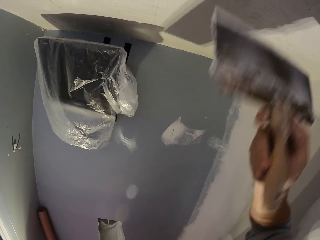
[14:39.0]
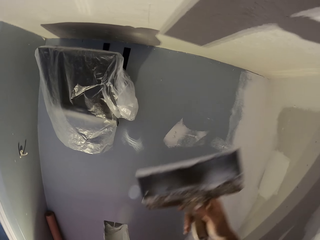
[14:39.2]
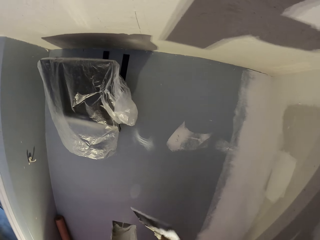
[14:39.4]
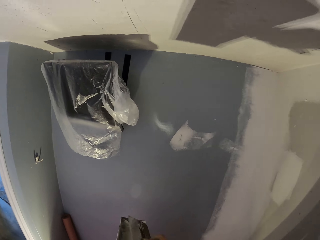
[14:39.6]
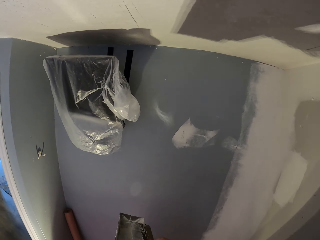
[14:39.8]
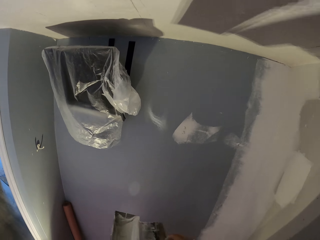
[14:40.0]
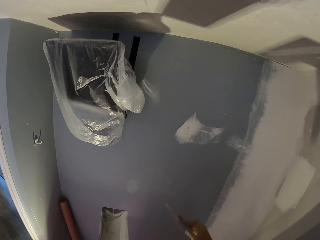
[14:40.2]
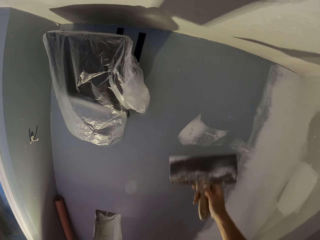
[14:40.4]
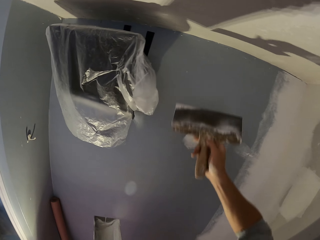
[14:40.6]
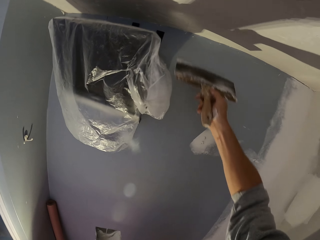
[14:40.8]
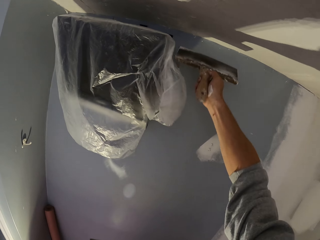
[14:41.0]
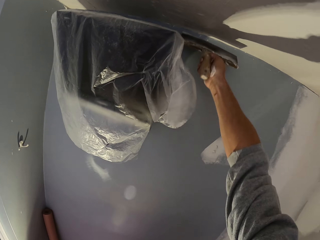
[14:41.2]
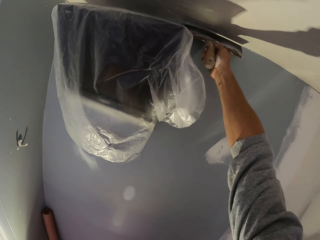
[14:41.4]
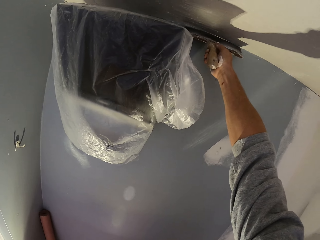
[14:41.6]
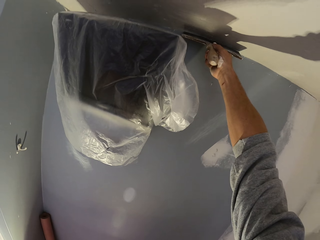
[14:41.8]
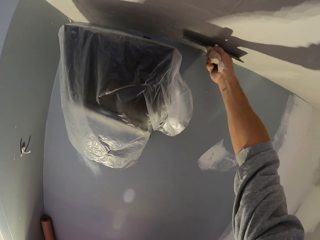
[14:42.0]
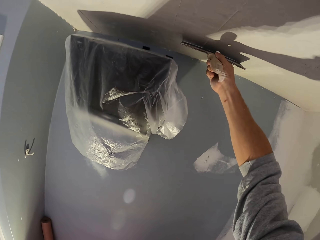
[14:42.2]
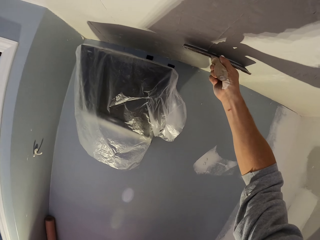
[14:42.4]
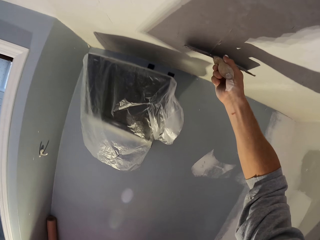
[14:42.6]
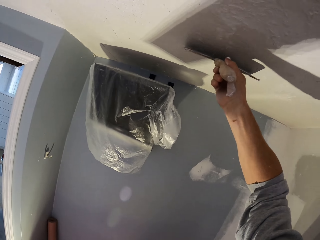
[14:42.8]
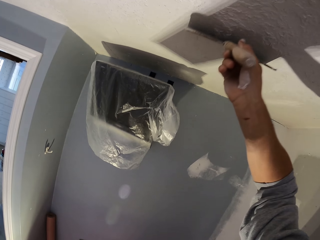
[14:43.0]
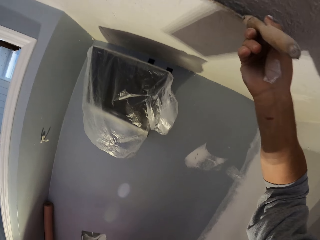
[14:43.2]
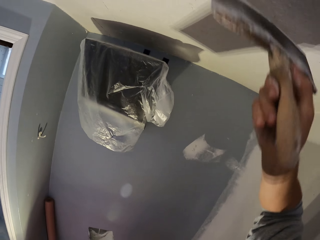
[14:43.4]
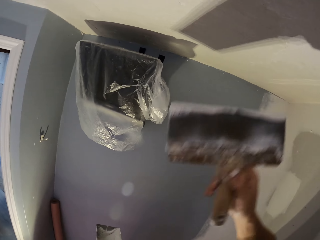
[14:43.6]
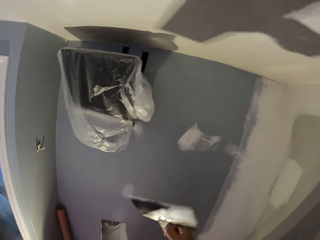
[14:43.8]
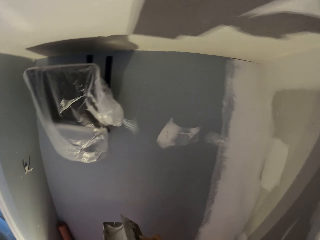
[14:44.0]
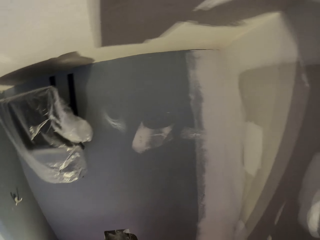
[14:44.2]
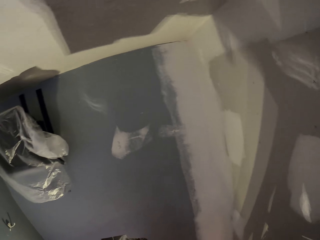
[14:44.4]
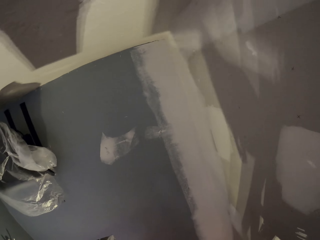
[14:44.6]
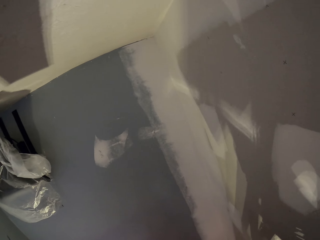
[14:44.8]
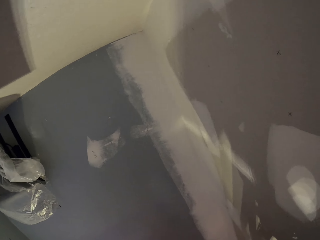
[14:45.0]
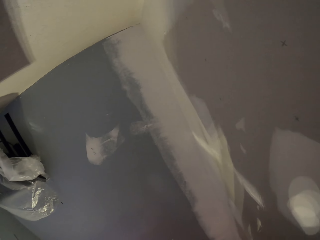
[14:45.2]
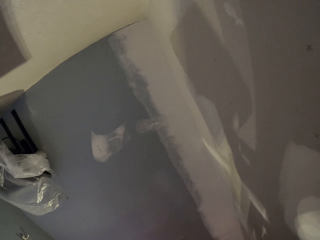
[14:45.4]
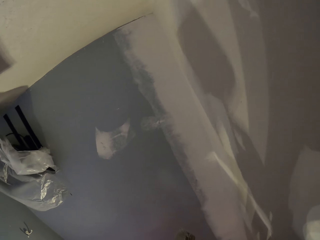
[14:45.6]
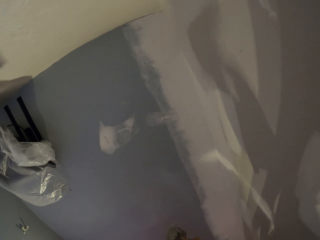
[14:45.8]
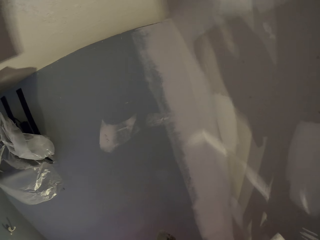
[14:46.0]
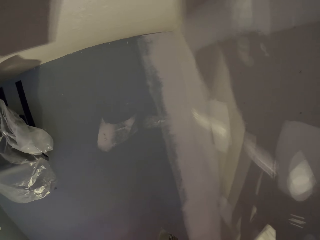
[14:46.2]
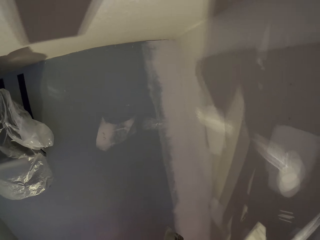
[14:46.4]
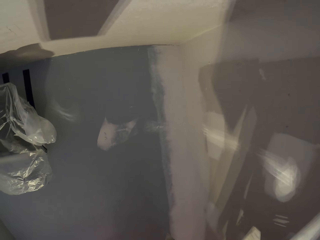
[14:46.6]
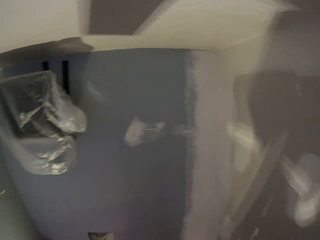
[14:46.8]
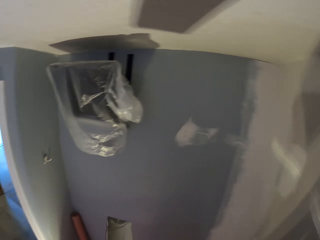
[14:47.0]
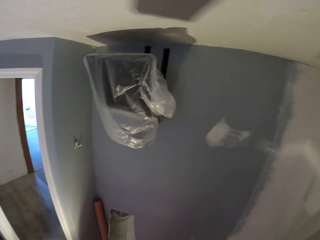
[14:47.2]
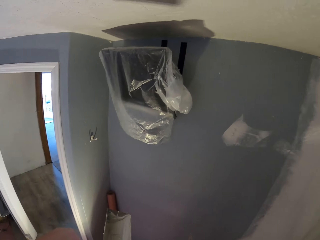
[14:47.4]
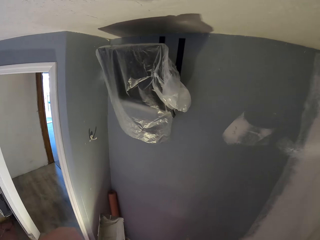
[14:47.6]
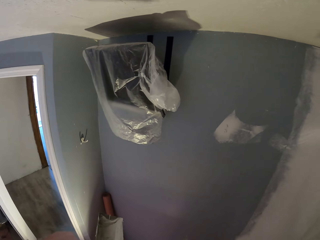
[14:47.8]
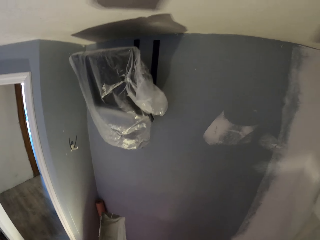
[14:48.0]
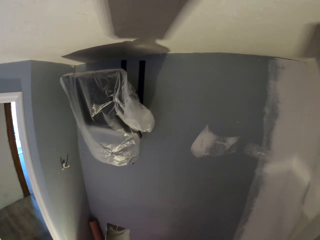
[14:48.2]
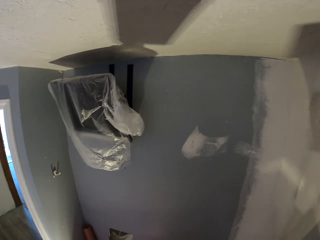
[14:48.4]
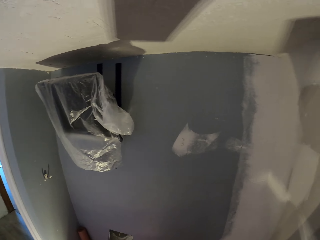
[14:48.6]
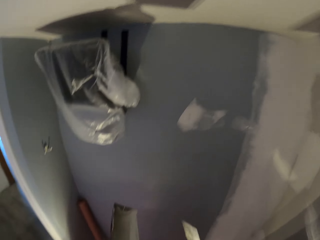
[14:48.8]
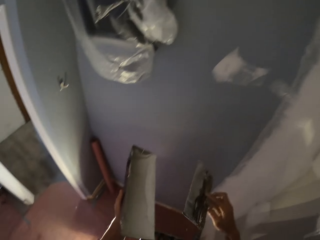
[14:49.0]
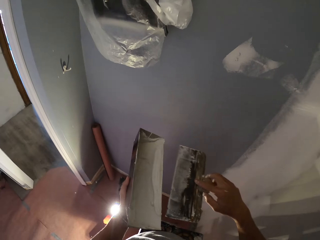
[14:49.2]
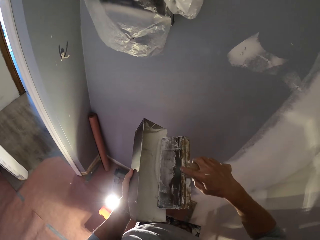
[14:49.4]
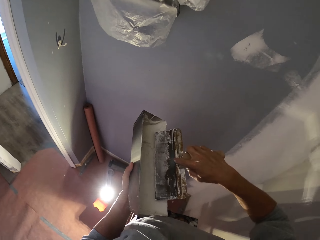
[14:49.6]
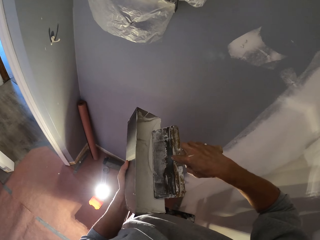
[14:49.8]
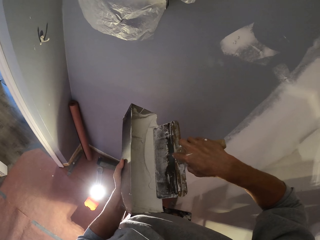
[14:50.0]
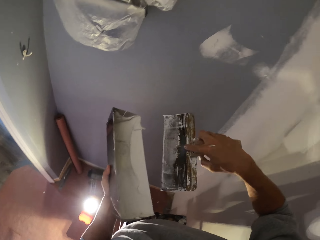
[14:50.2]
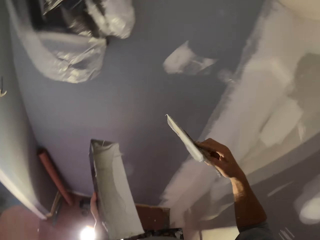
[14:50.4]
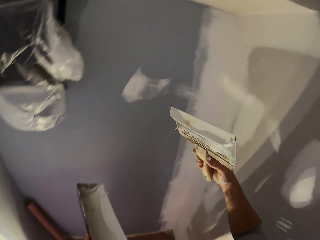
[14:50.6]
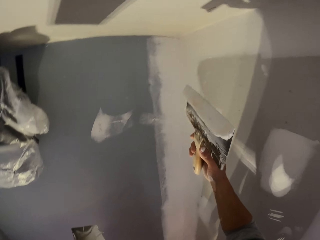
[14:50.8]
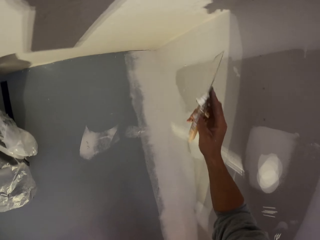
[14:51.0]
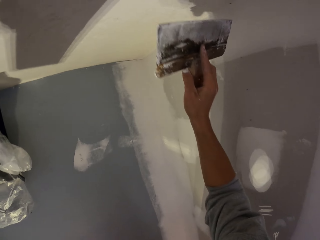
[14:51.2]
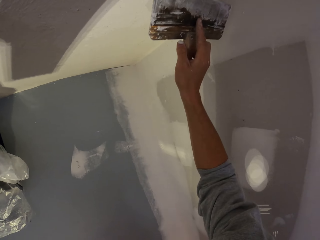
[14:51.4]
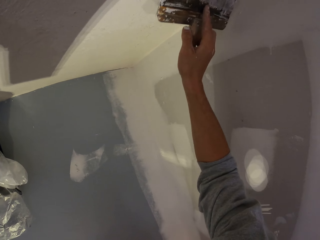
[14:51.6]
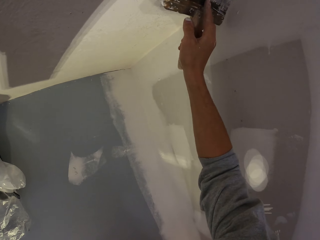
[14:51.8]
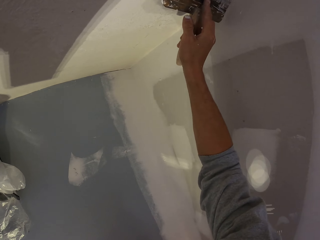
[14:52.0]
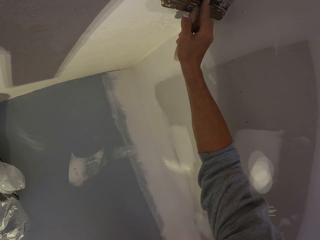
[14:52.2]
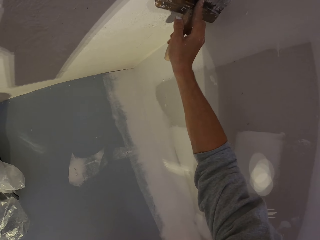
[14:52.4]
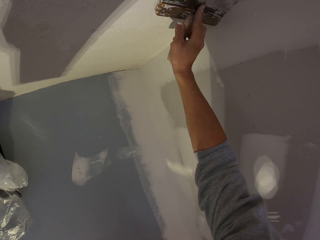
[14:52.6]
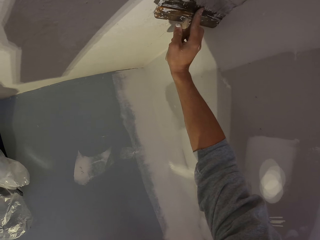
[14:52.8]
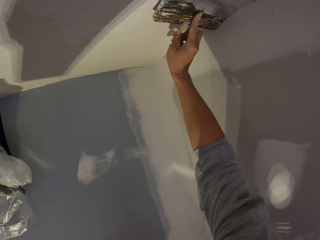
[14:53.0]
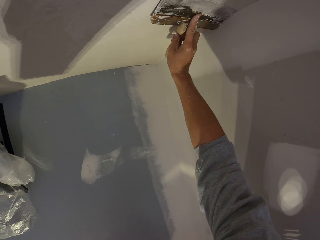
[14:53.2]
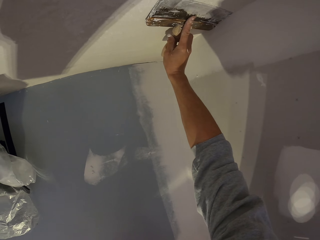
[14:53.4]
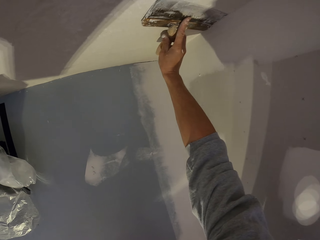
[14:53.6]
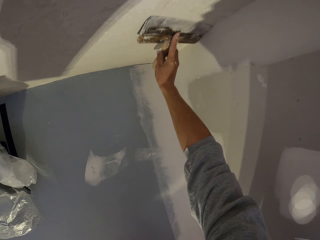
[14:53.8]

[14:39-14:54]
The camera wearer stops applying the filler. He moves his hand with the scraper towards the filler can and rubs the scraper on the filler can. He moves his hand with the scraper towards the wall and applies the filler on the wall. He stops applying the filler. He moves his hand with the scraper towards the filler can and rubs the scraper on the filler can. He looks at the painted wall. He moves his hand with the scraper towards the wall and applies the filler on the wall. He stops applying the filler. He moves his hand with the scraper towards the filler can and rubs the scraper on the filler can. He moves his hand with the scraper towards the wall and applies the filler on the wall. He stops applying the filler.

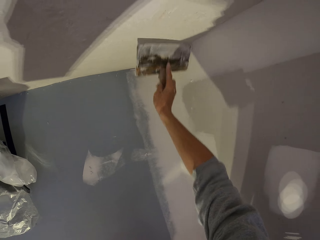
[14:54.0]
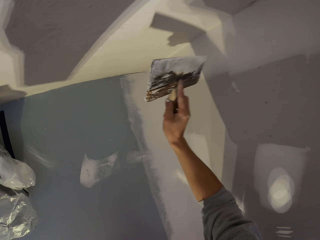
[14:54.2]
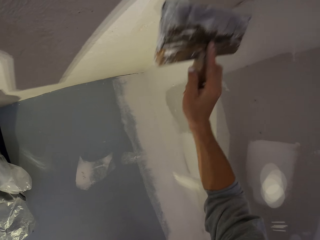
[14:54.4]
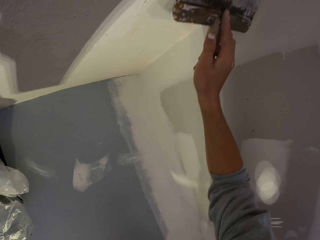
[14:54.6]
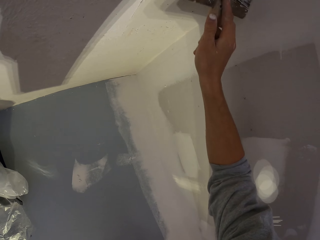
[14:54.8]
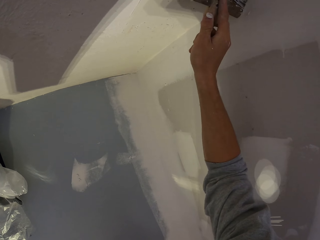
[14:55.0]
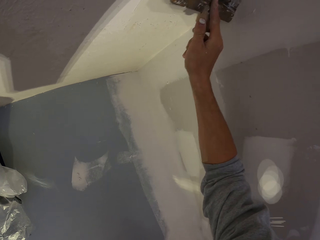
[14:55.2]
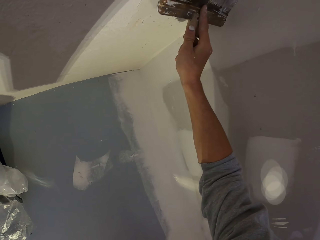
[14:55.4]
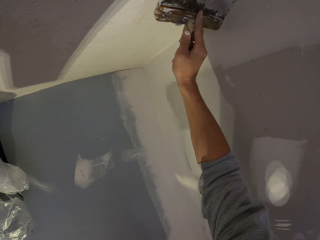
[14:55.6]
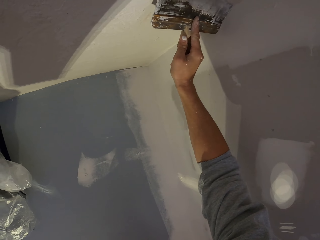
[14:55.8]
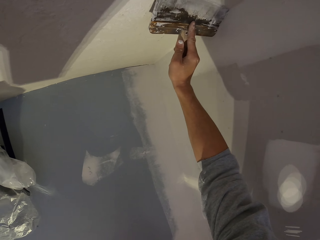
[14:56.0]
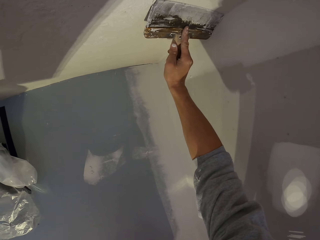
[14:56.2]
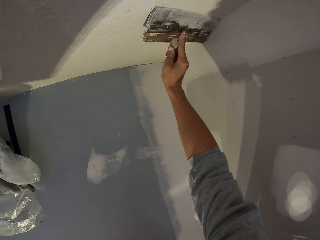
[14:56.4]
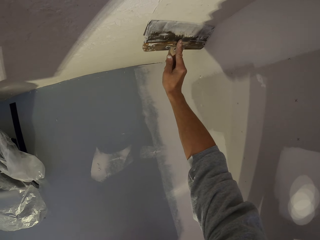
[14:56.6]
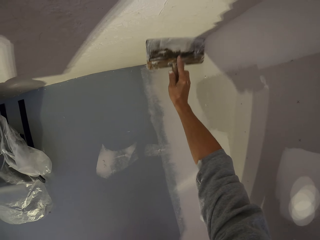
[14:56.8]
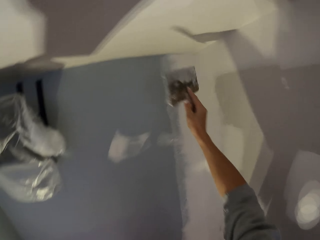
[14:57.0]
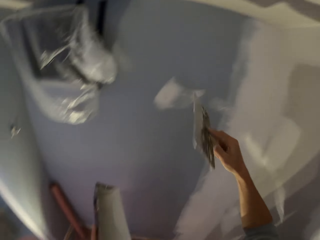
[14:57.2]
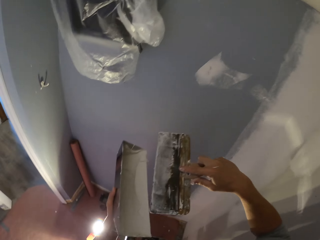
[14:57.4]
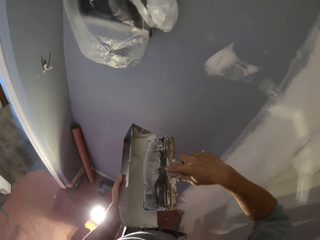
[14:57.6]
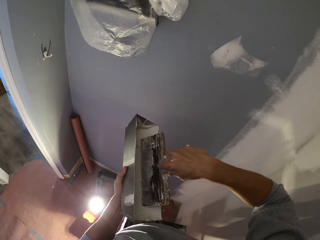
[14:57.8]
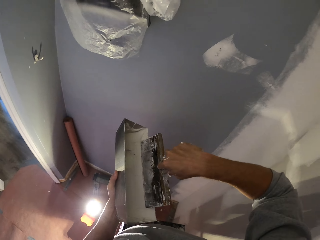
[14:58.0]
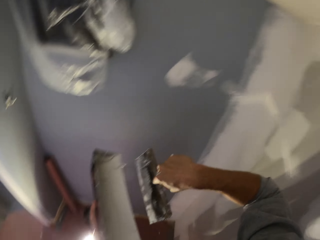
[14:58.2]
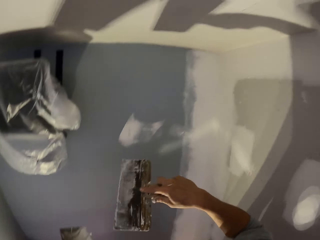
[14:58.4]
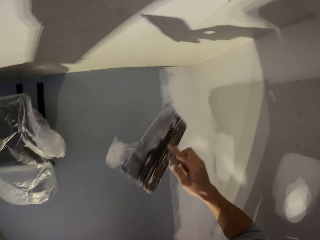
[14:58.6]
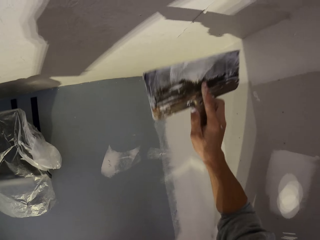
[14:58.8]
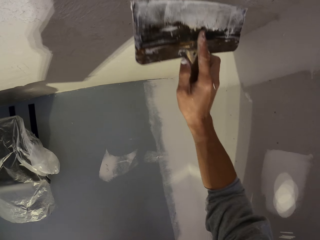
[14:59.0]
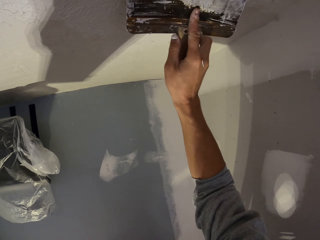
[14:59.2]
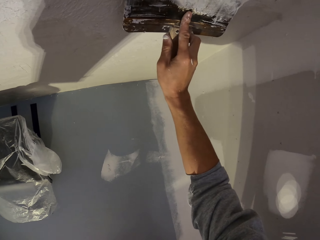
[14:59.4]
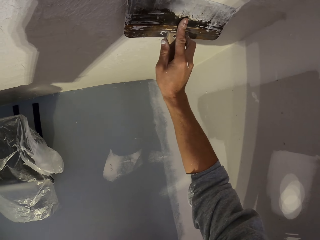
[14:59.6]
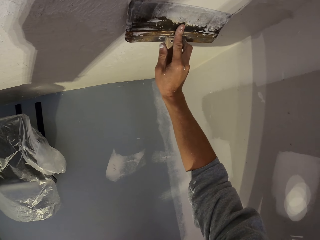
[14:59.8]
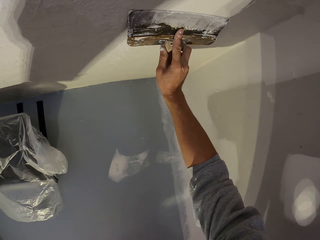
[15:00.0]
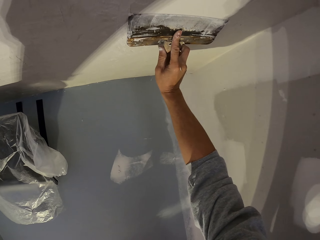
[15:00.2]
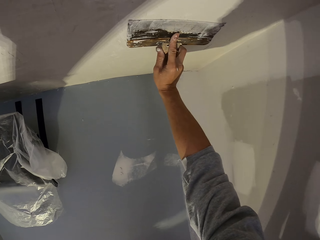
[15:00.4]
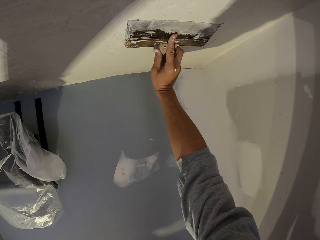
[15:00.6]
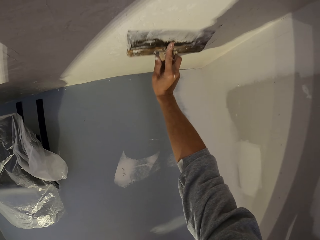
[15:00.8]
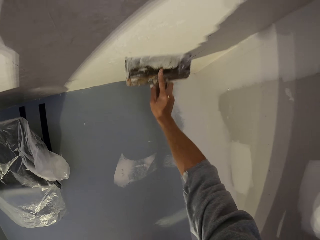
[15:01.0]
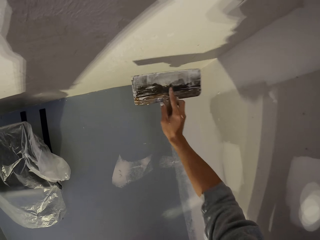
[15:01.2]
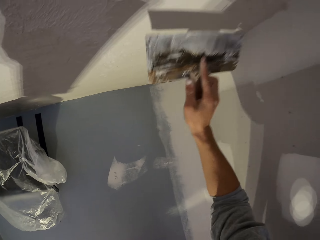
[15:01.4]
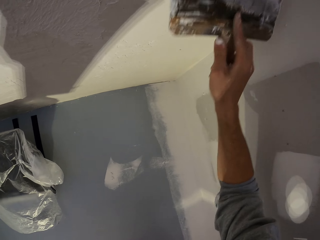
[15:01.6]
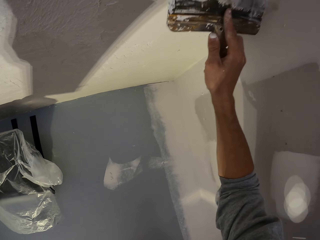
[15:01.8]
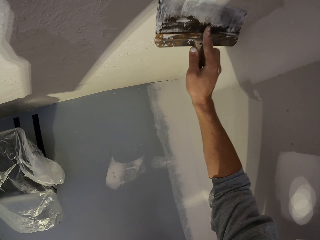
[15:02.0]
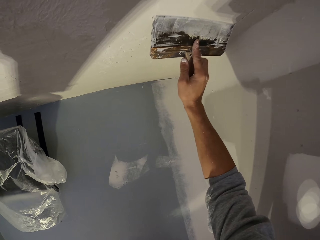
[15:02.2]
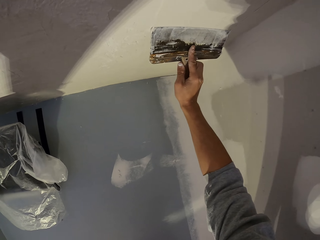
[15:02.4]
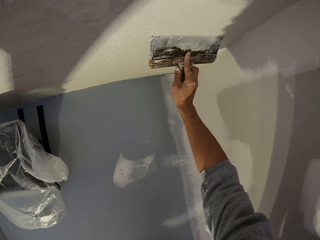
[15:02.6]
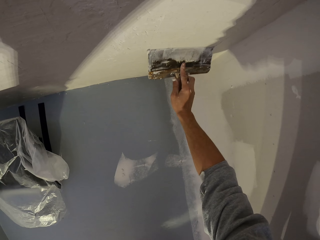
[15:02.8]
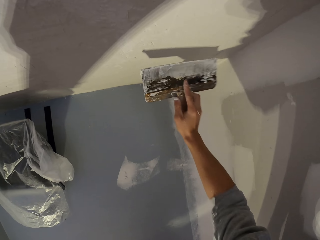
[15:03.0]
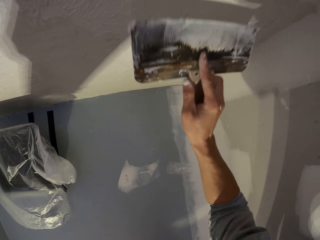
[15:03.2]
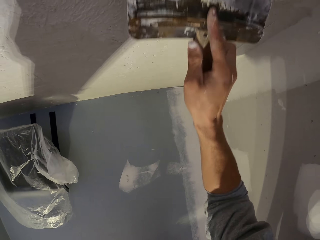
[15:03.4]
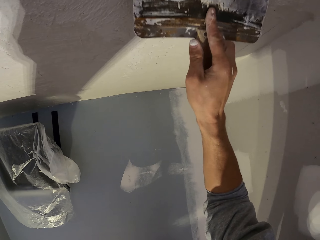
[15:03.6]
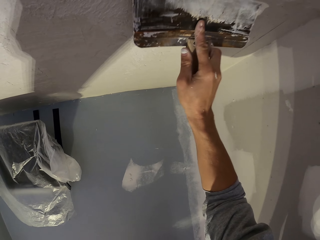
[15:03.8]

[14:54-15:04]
The camera wearer moves his hand with the scraper towards the filler can and rubs the scraper on the filler can. He moves his hand with the scraper towards the wall and applies the filler on the wall.
